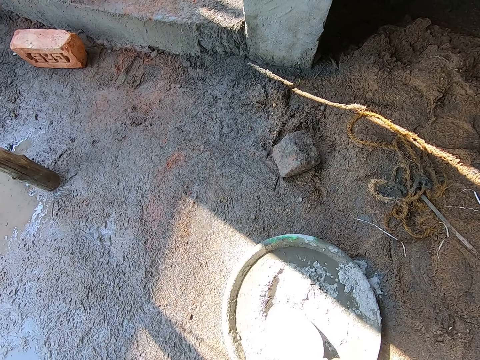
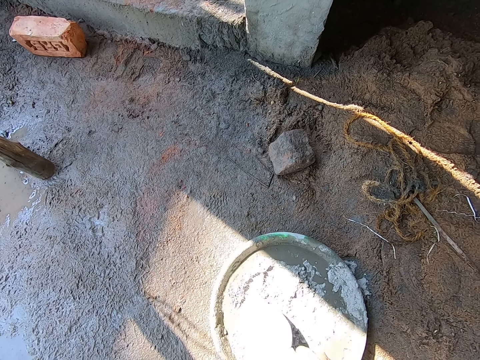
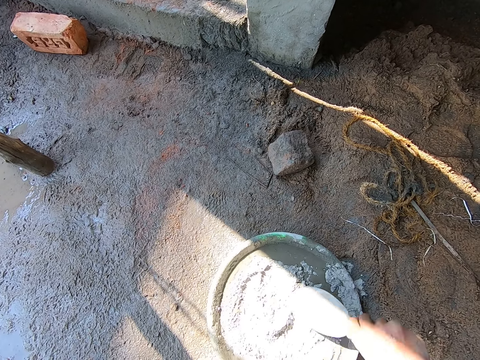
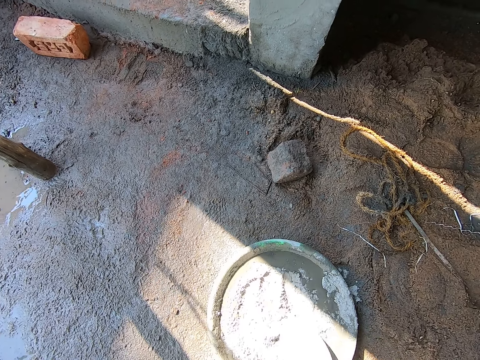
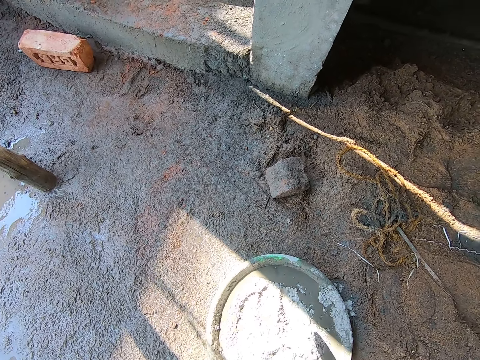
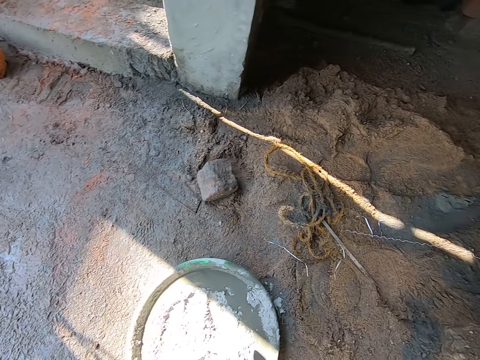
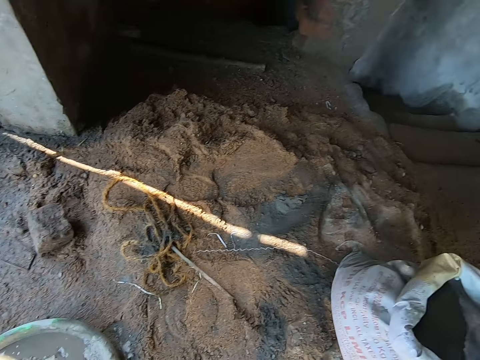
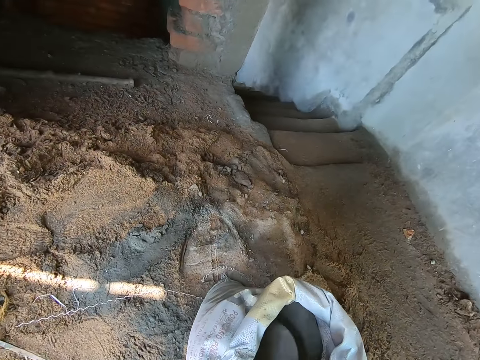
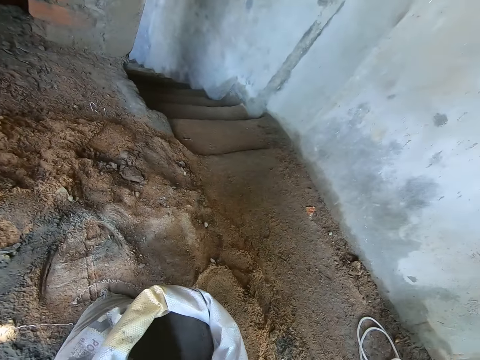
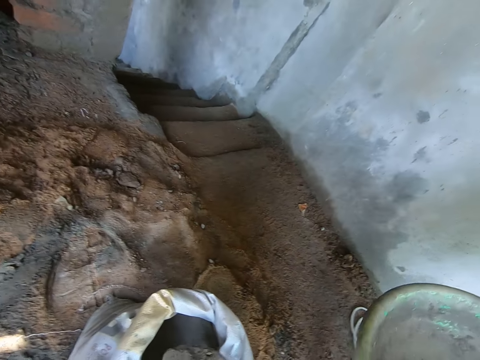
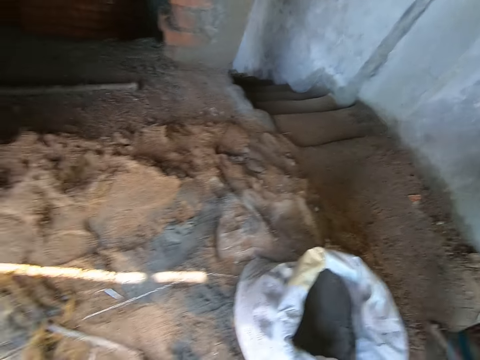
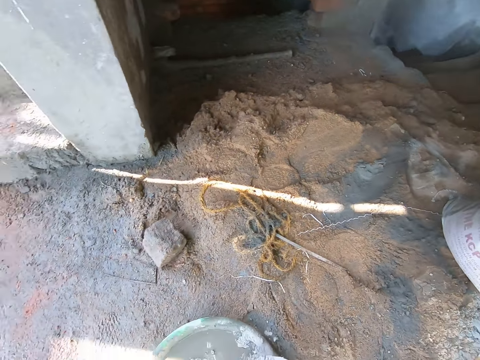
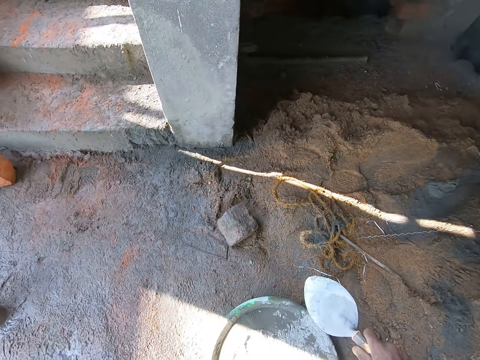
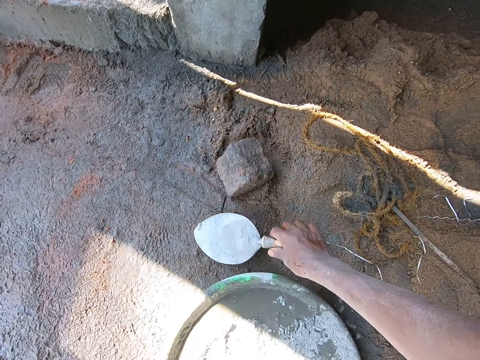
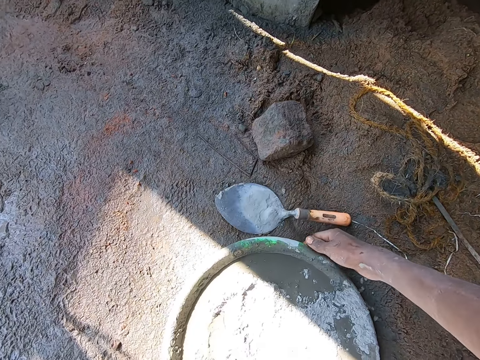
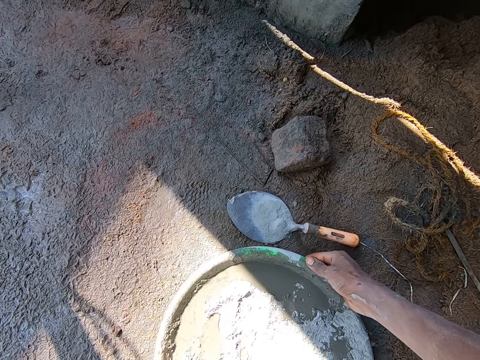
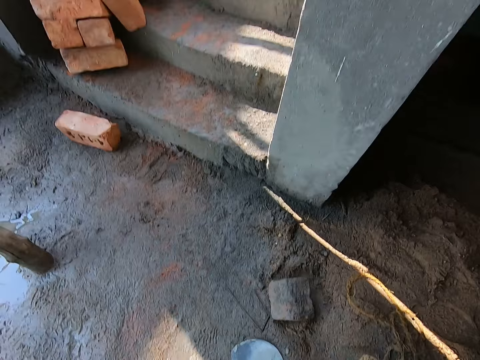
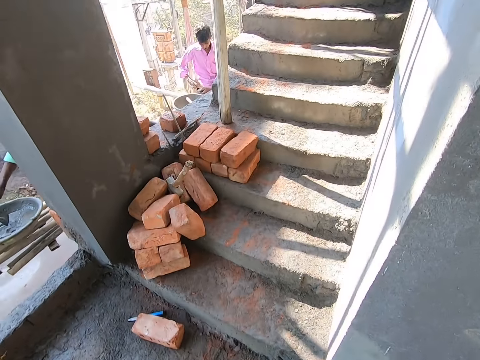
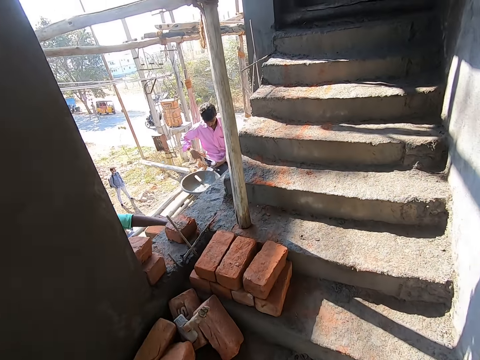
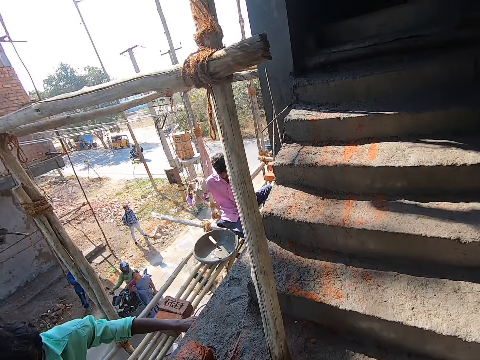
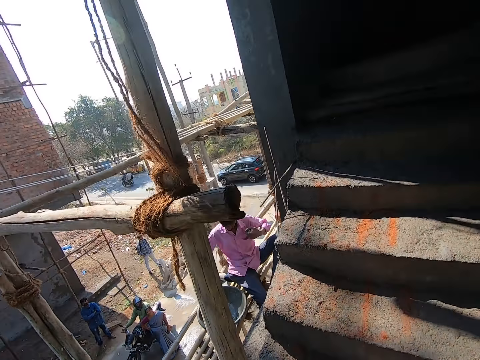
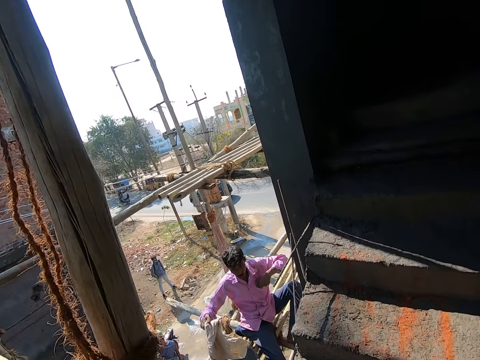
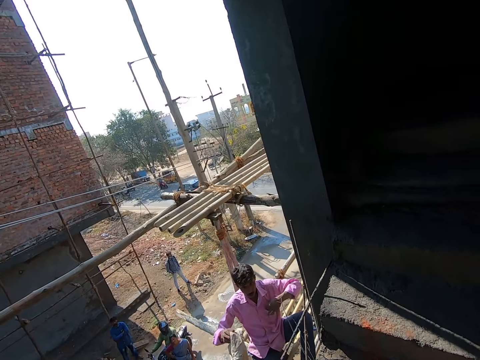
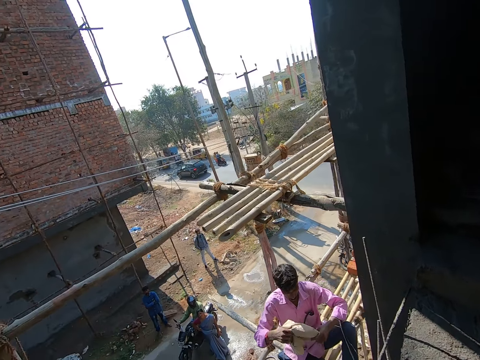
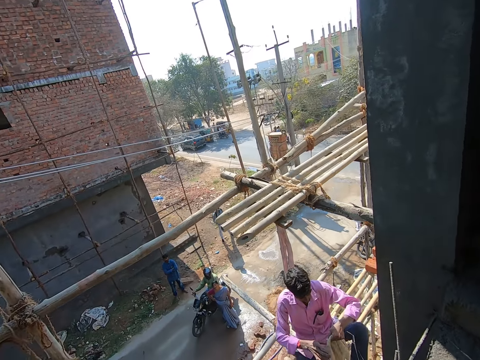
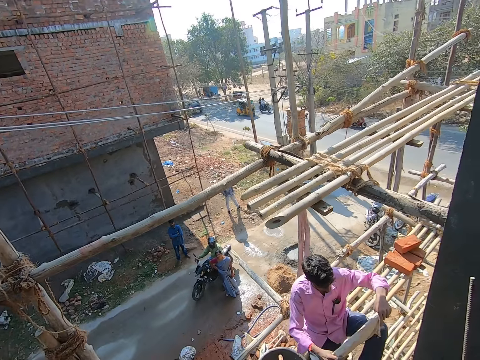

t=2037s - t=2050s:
The camera wearer scoops cement from the cement bag on the ground with the hand trowel in his right hand. The woman converses with the camera wearer. He pours the cement in the hand trowel in his right hand into the head pan on the ground. He drops the hand trowel in his right hand on the ground. He carries the head pan from the ground with both hands. The man dusts a piece of cloth with his right hand and puts a phone in his left hand in his shirt pocket.

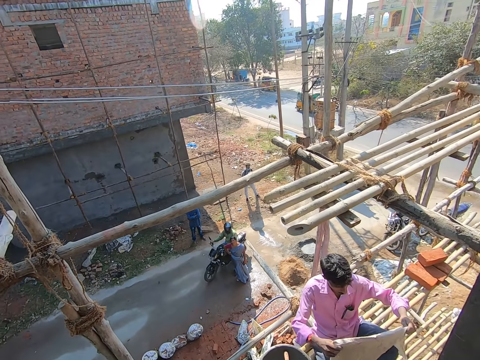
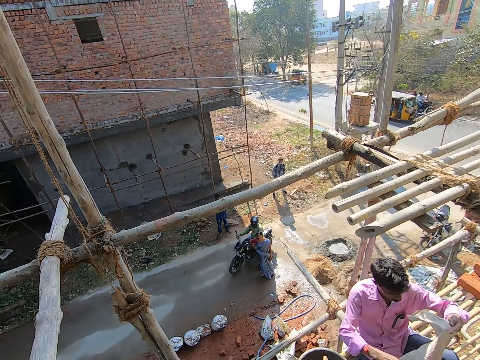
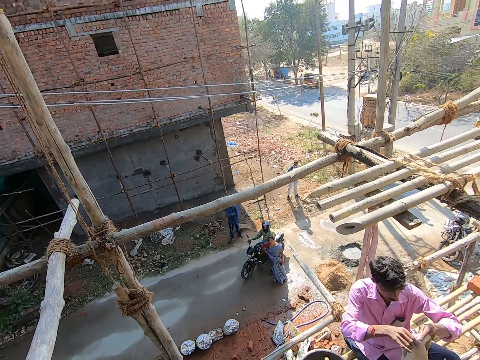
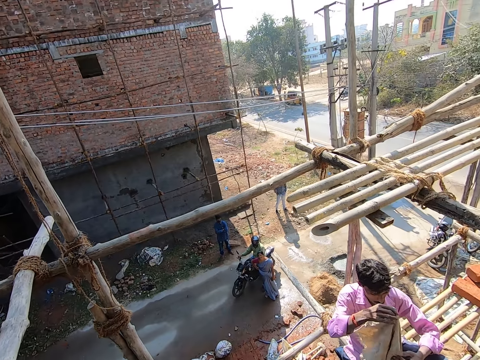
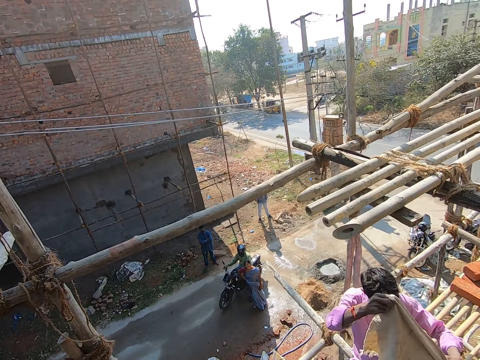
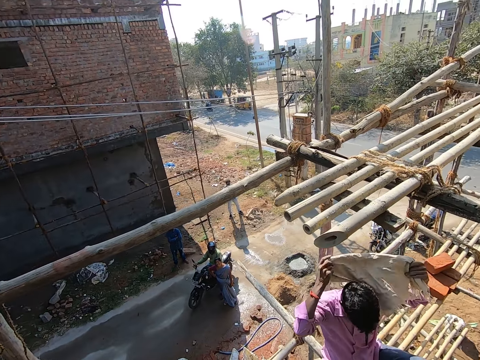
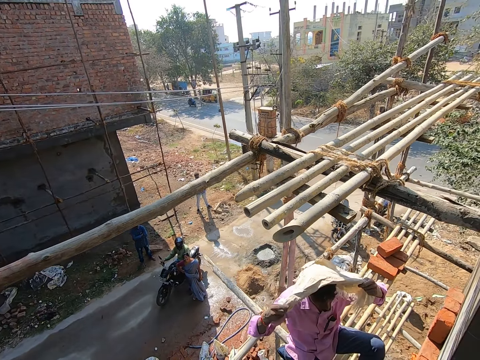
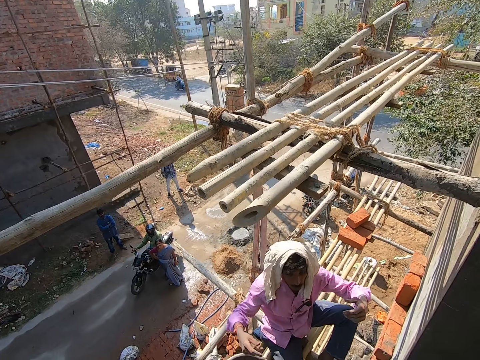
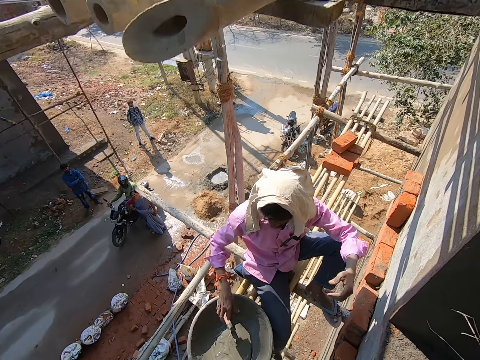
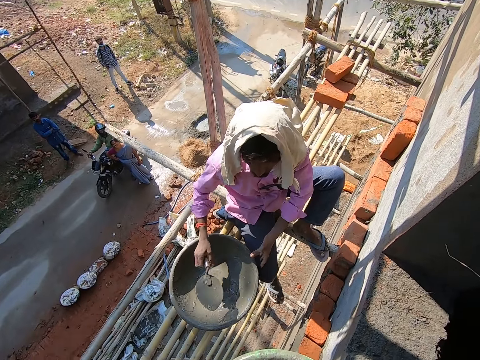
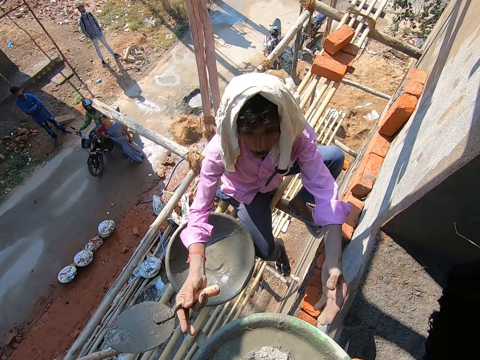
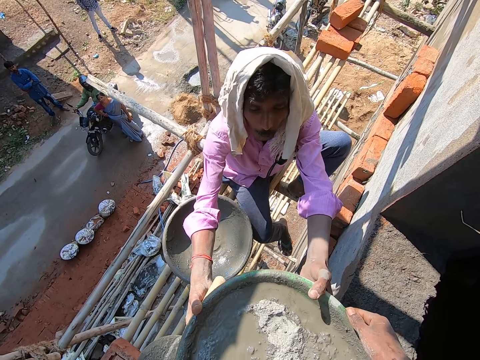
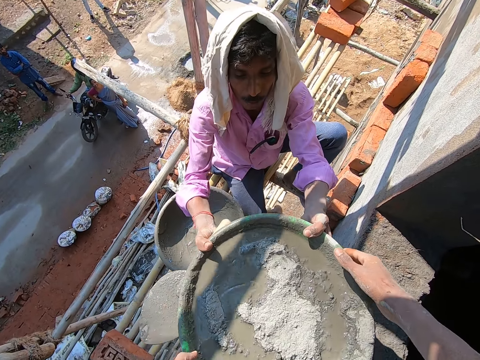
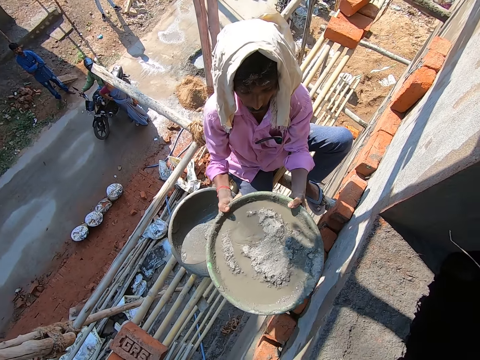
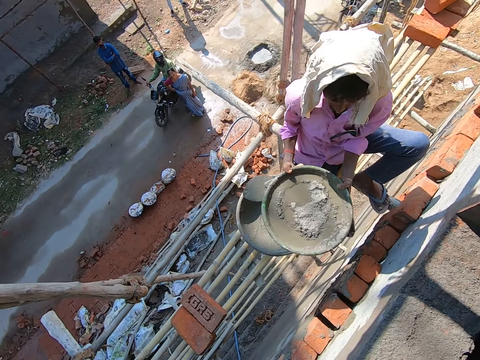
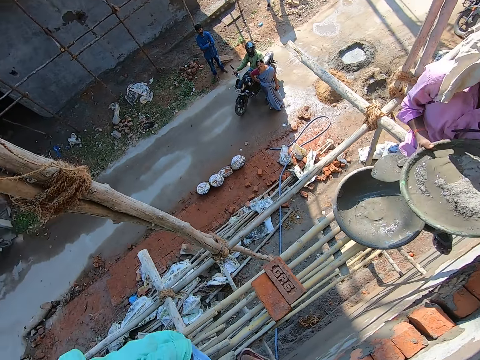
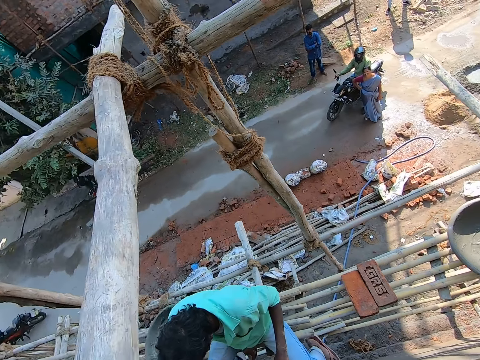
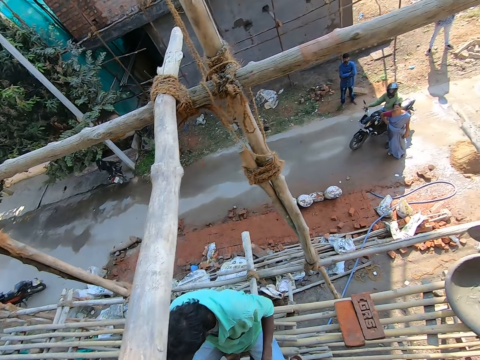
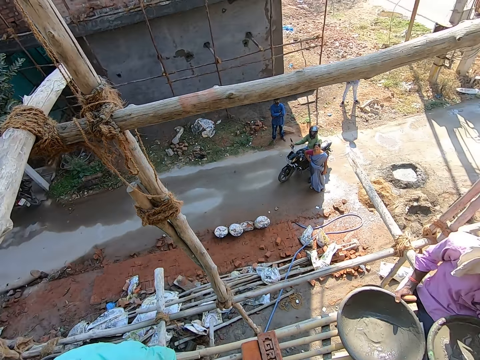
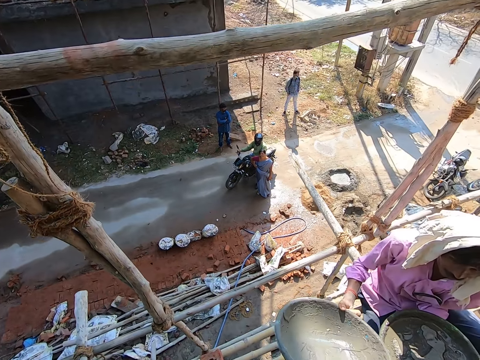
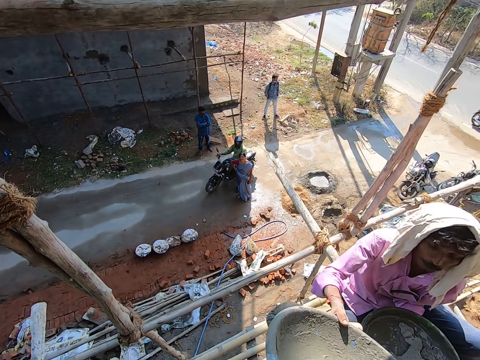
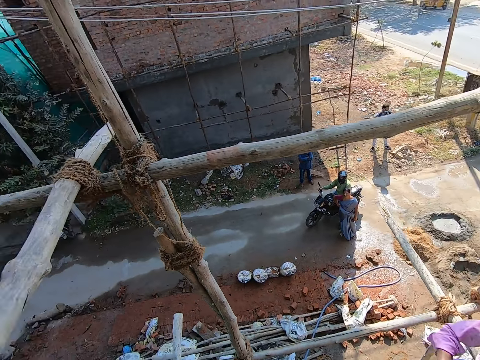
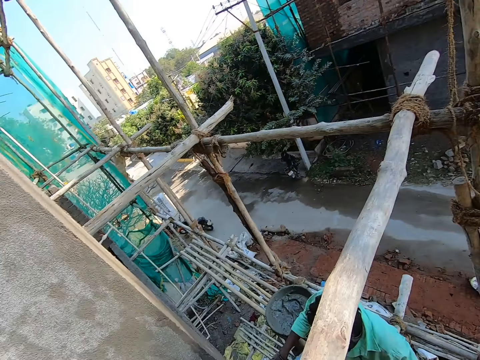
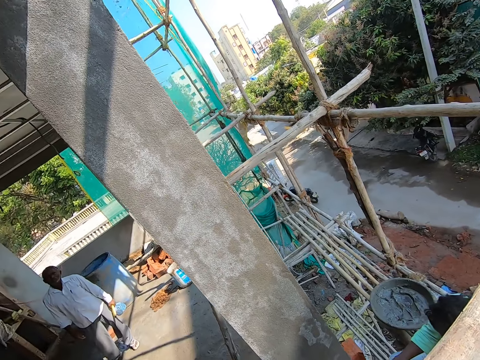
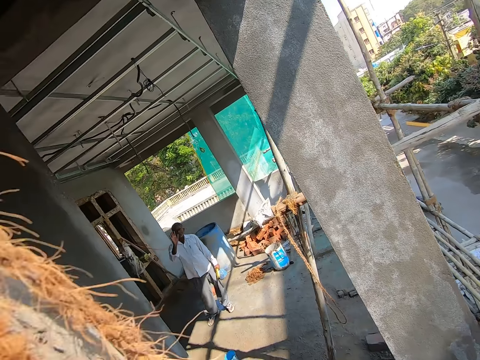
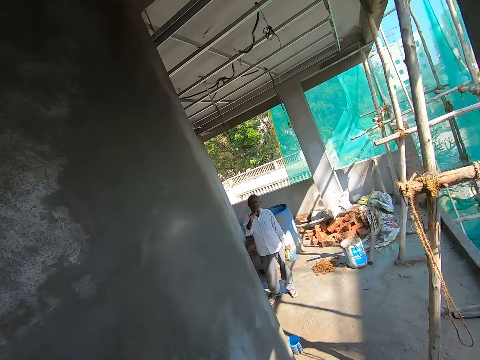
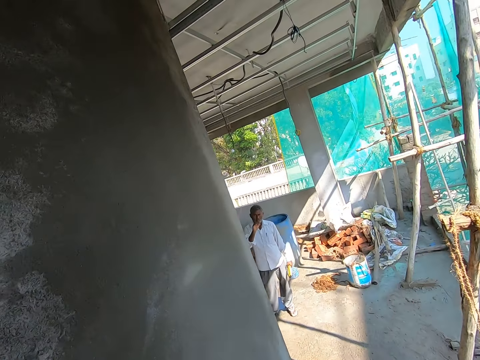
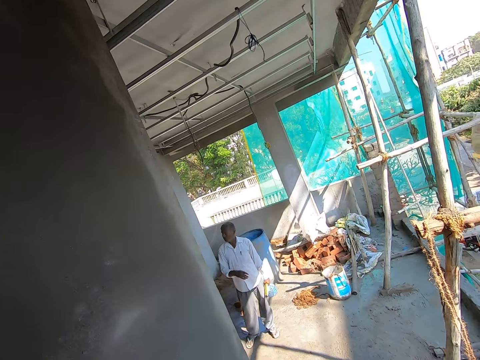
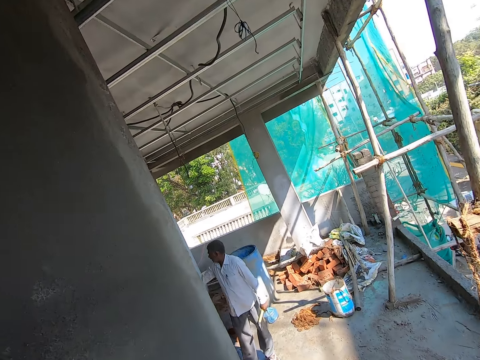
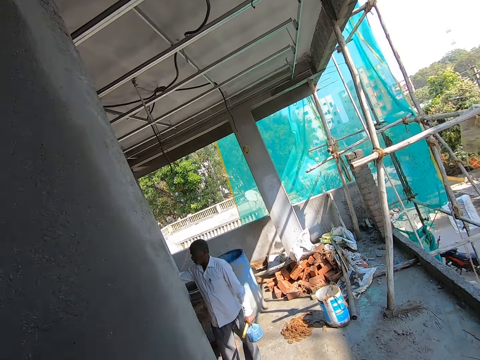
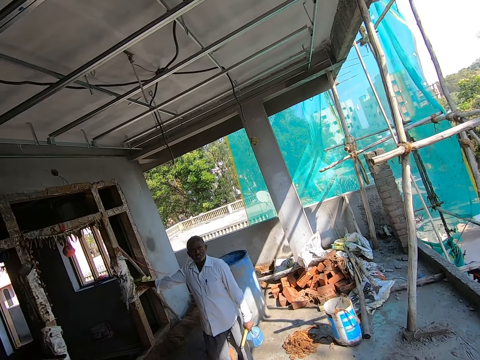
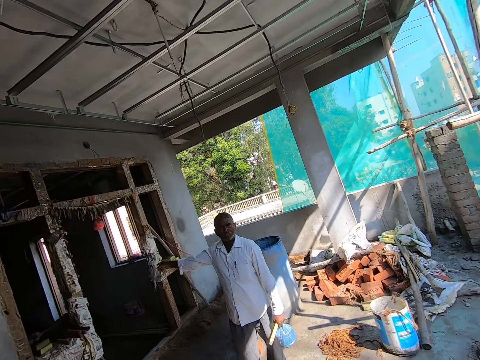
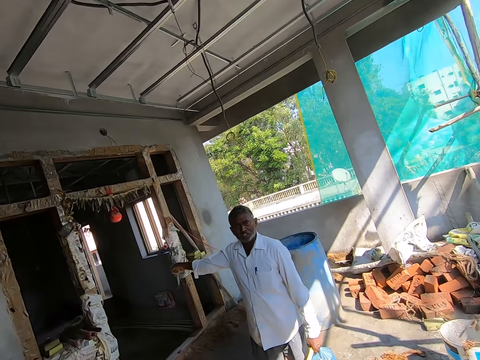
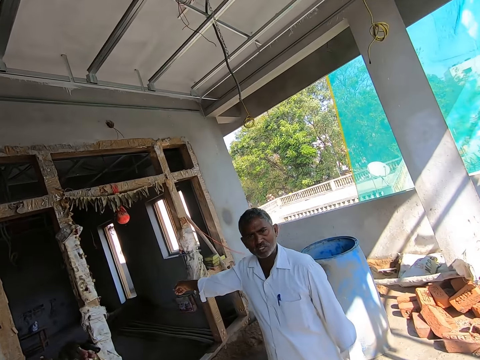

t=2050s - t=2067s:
The man holds the cloth and places the piece of cloth on his head with both hands. He picks up the hand trowel in the head pan with his right hand. He collects the head pan from the camera wearer with both hands. He picks up the head pan from on the work surface with his right hand. He gives the camera wearer the head pan. Another man converses with the camera wearer.
